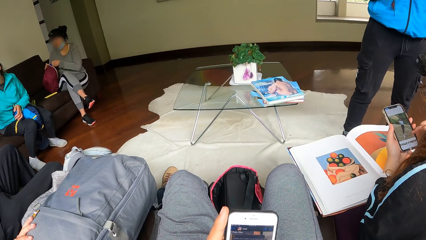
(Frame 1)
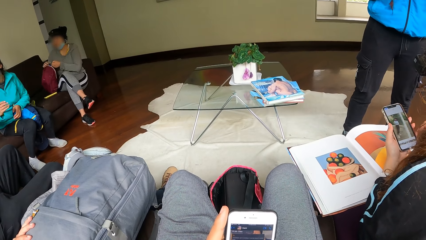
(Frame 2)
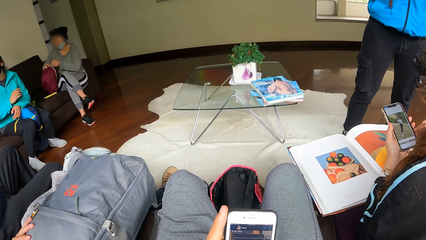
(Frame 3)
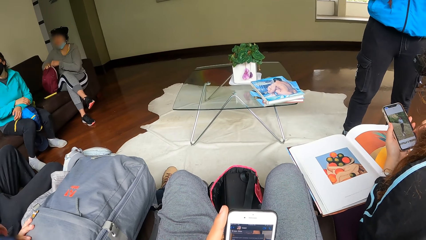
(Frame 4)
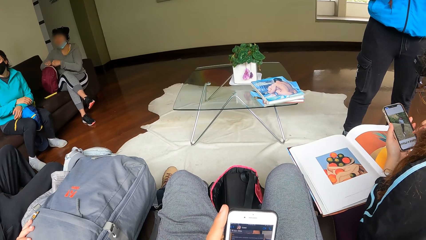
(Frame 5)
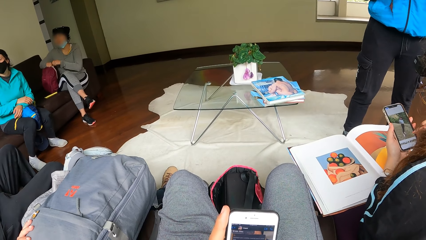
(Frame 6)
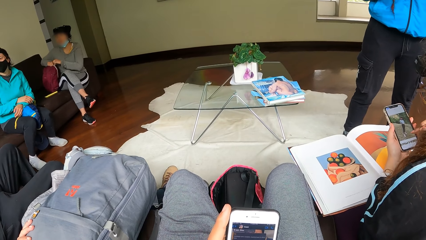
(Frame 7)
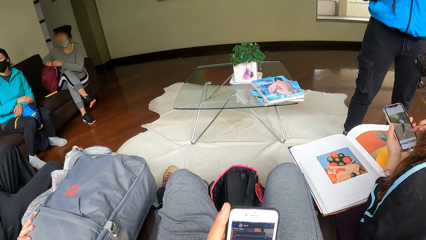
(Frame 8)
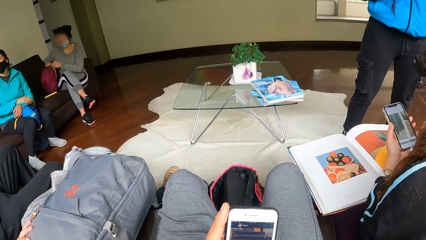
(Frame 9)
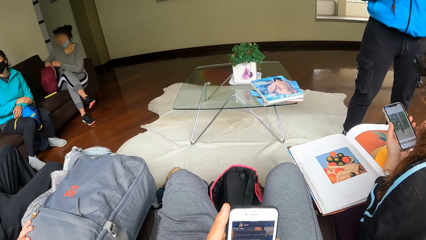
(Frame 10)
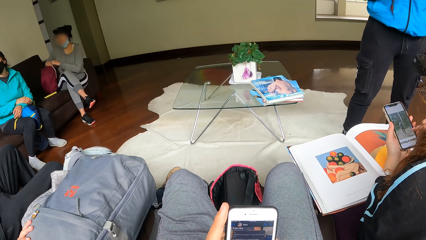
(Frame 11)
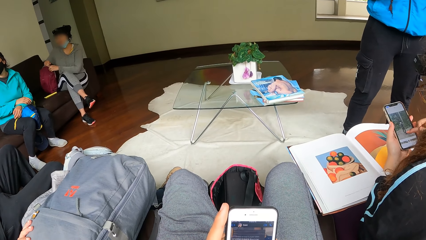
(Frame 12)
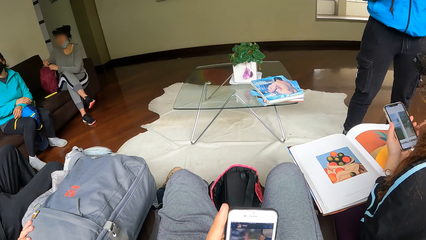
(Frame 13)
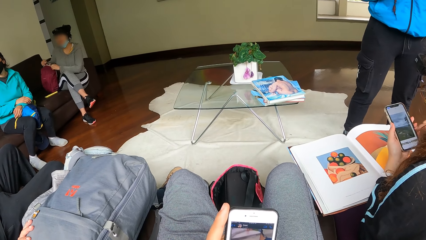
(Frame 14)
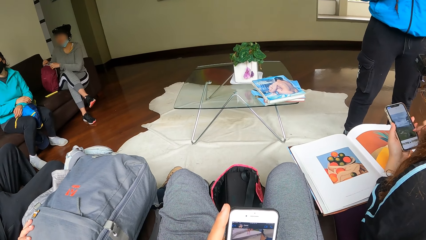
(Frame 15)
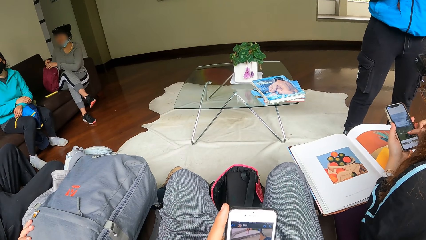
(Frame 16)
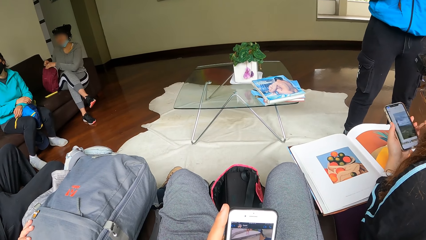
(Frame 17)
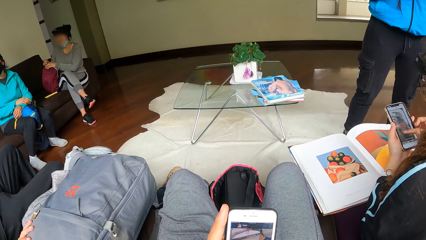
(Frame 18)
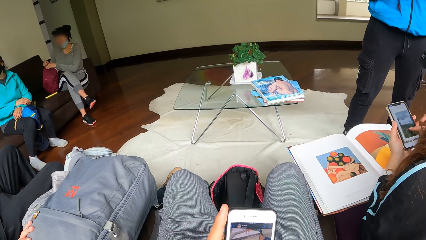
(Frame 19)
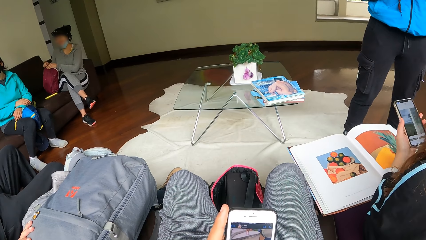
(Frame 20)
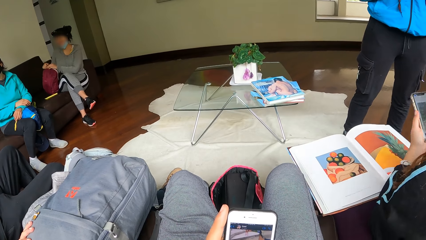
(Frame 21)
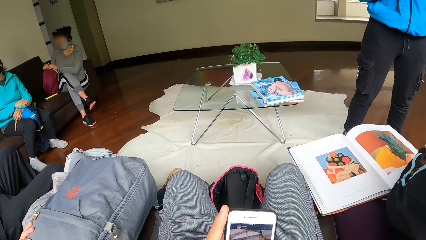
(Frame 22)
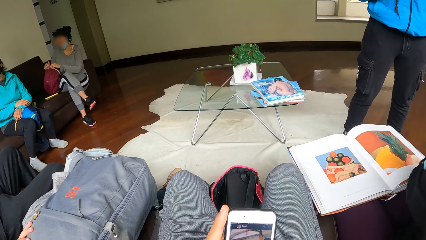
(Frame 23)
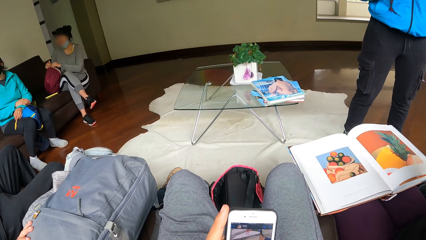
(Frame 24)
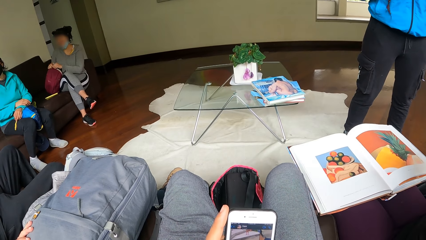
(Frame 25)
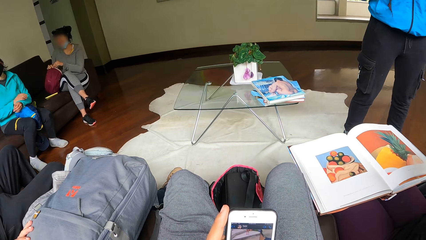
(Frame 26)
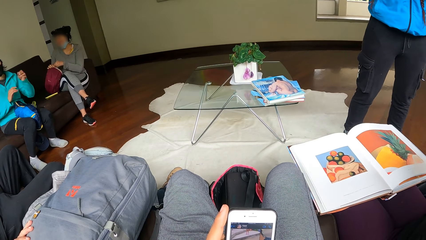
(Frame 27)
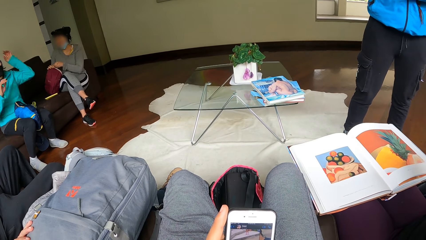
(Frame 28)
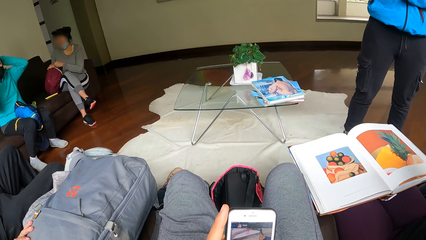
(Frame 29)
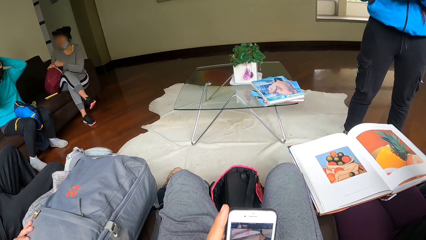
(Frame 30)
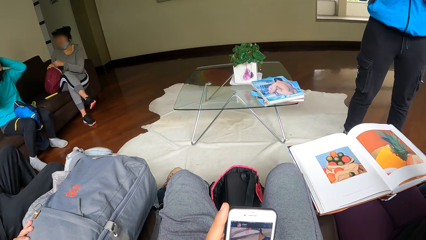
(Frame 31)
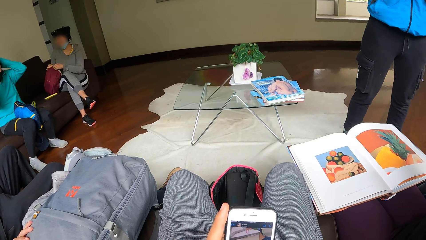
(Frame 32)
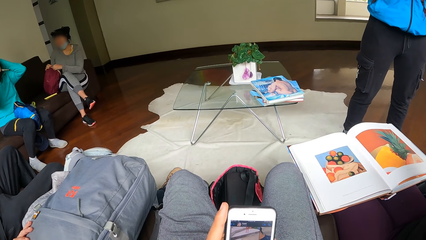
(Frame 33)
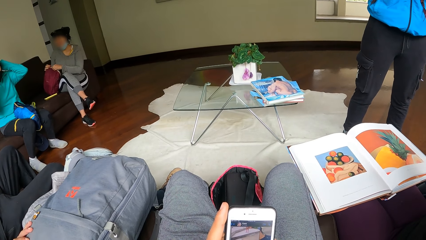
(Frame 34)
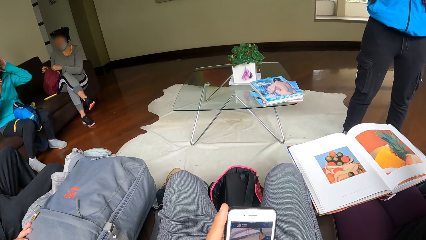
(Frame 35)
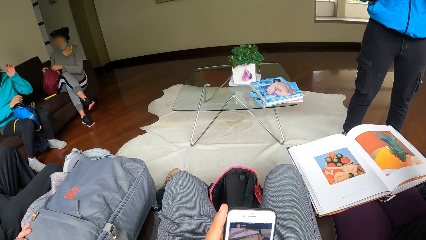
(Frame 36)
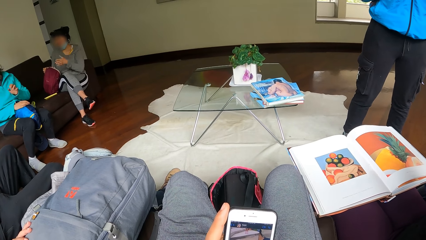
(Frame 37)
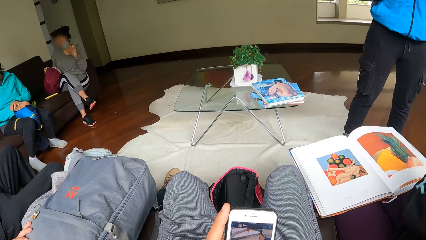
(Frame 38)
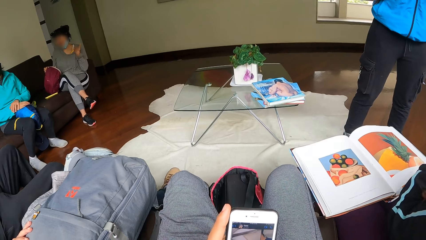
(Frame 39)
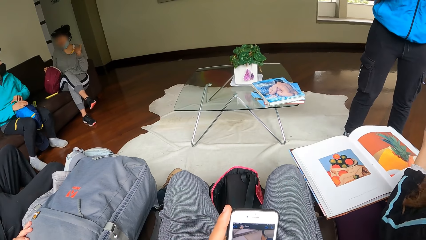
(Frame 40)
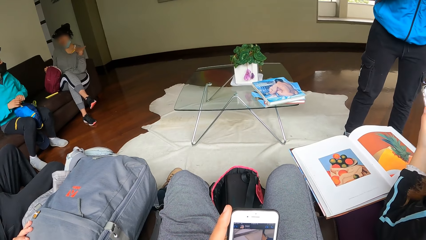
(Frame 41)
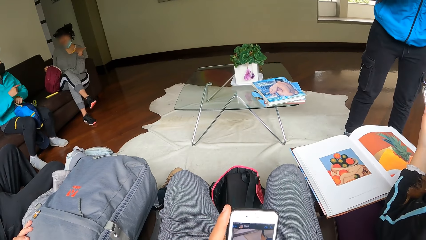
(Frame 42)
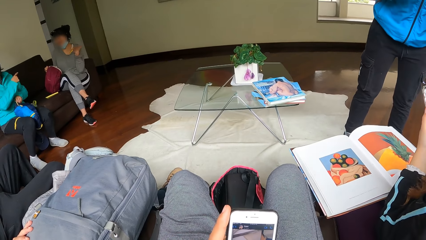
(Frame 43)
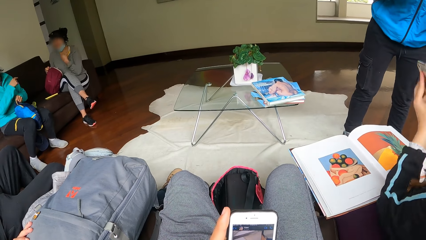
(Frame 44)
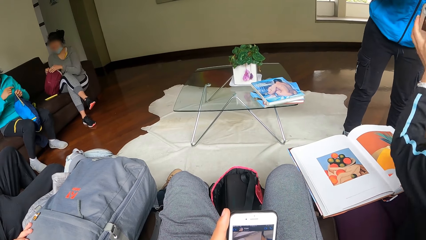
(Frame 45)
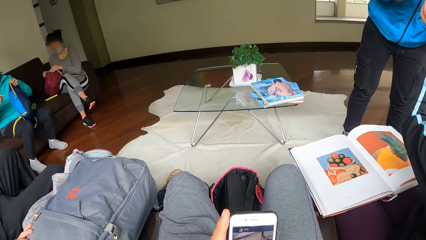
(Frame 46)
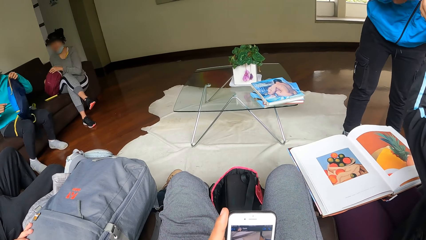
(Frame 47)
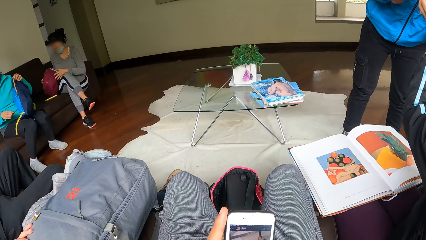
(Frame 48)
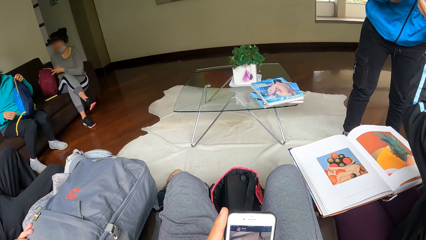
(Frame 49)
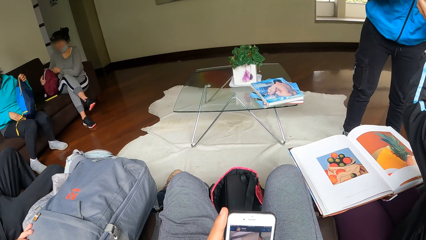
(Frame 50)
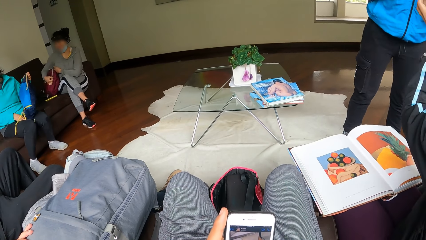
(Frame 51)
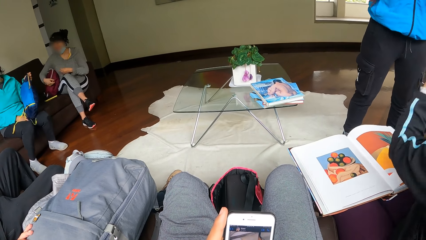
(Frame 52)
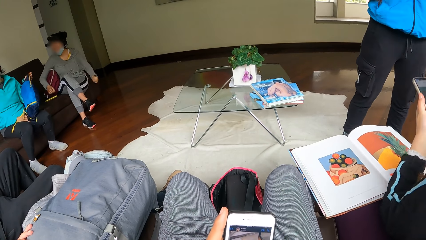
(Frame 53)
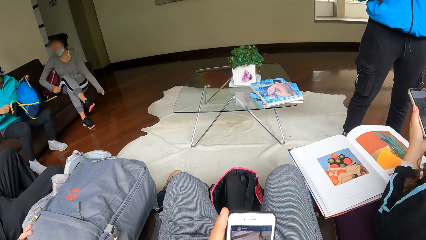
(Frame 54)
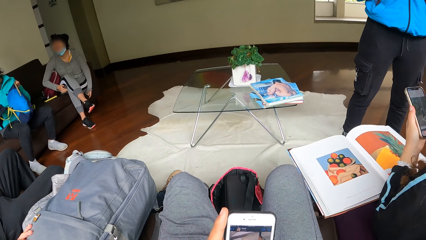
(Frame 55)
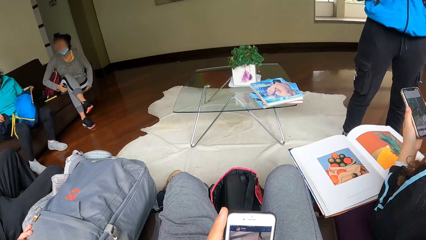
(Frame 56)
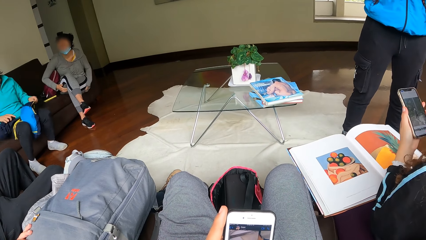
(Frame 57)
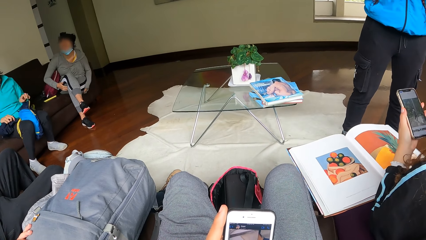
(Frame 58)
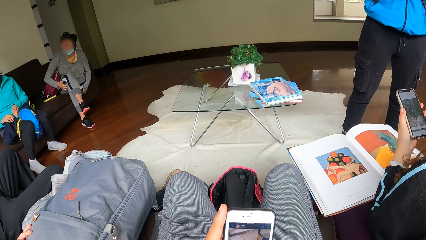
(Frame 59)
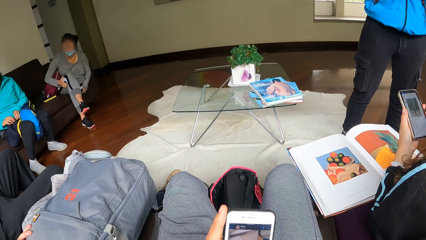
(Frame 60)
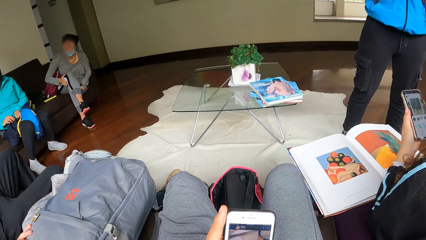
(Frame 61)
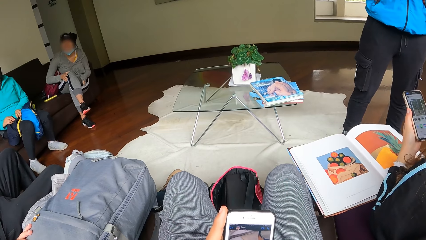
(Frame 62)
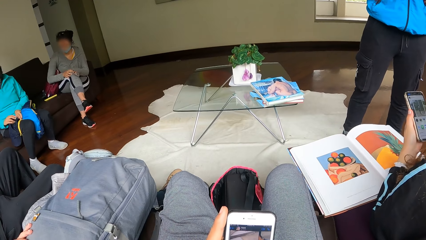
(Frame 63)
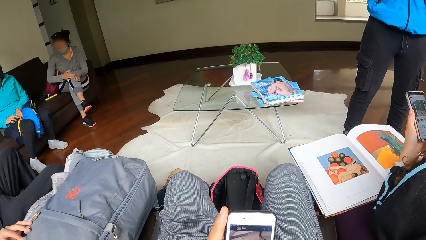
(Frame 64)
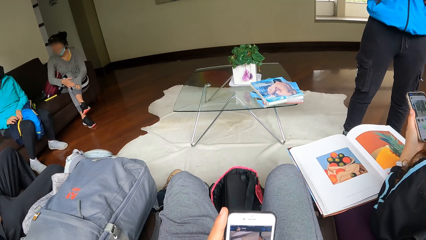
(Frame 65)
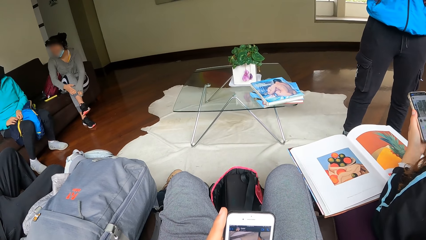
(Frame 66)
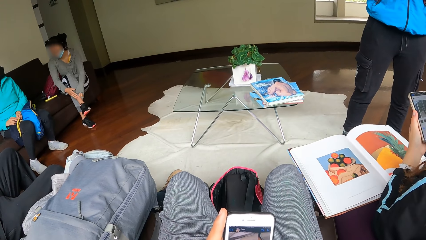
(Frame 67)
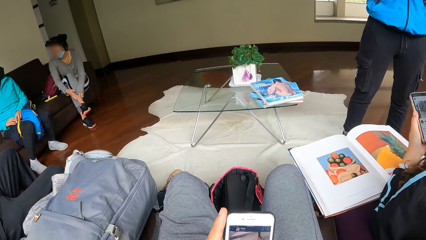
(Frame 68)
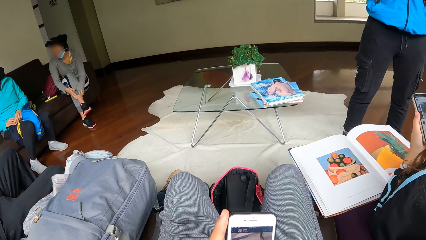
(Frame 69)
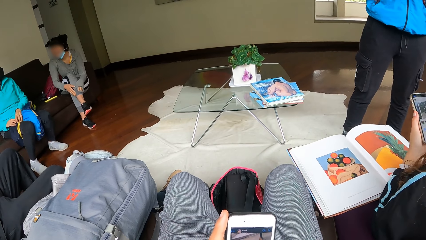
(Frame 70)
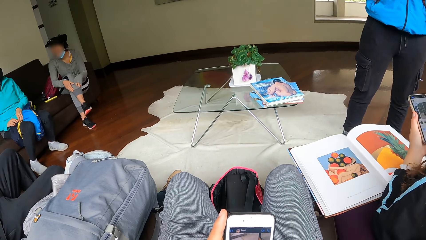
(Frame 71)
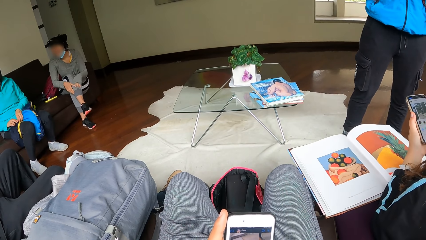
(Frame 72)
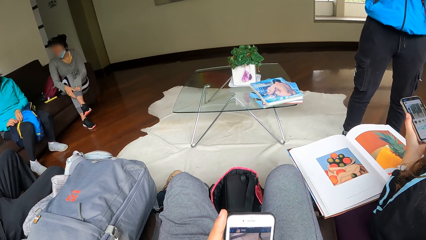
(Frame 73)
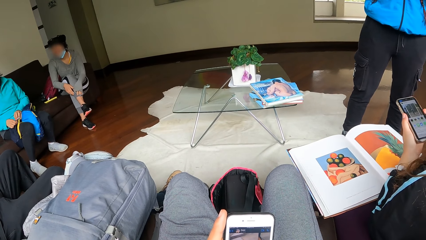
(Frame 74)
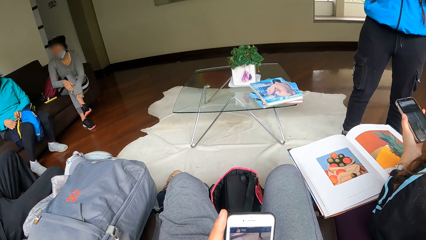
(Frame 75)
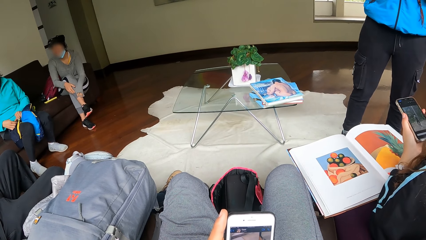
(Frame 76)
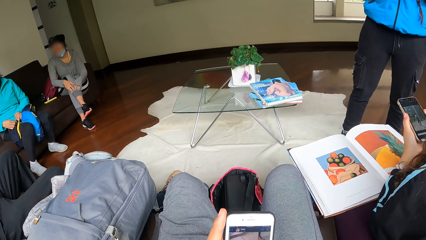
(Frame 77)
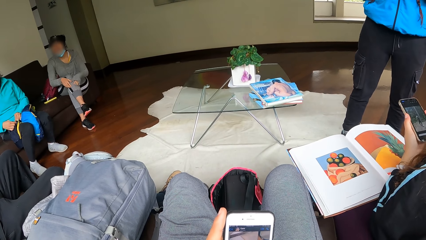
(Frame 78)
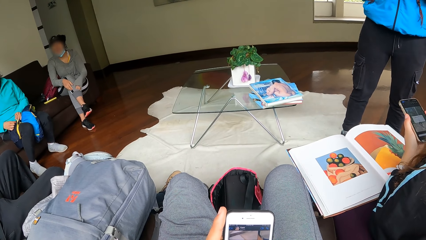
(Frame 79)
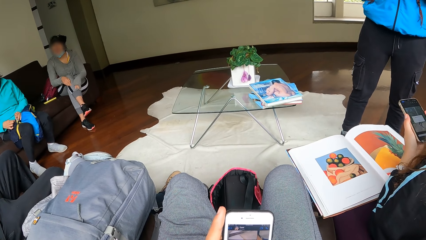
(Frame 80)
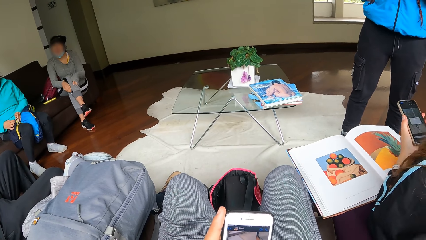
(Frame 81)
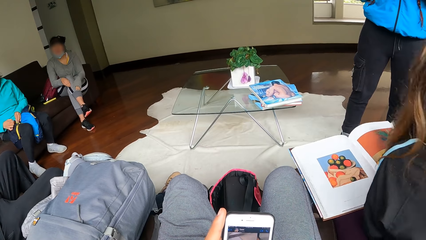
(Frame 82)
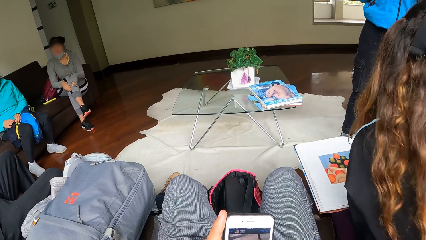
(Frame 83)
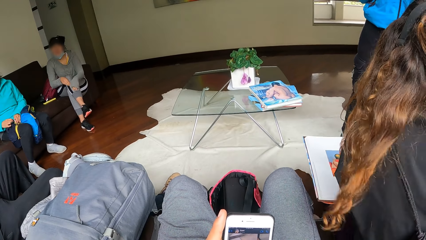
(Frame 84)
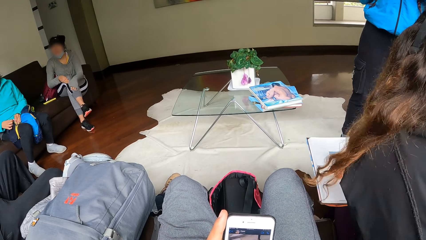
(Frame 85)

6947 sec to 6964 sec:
A woman closes the bag with her left hand. She touches her head, makes gestures, picks up the bag from the thighs, and puts the bag between the legs. She does something.
